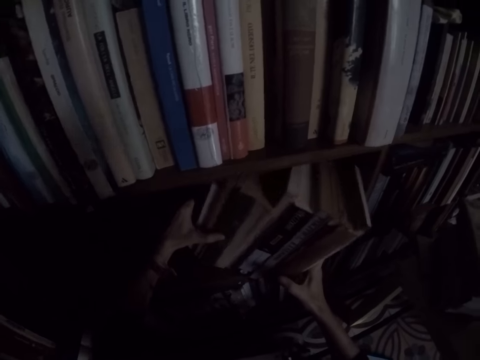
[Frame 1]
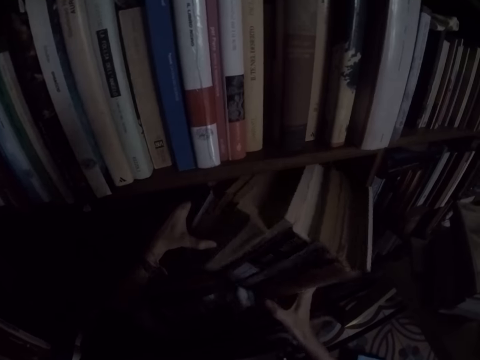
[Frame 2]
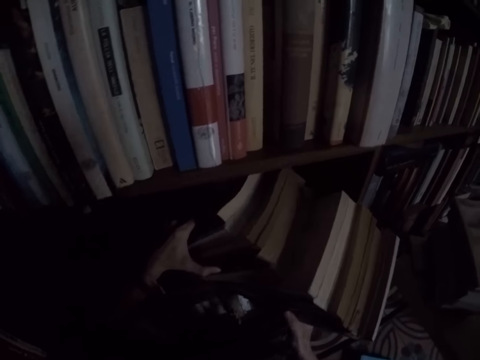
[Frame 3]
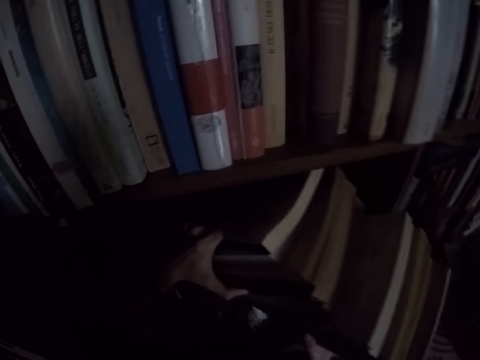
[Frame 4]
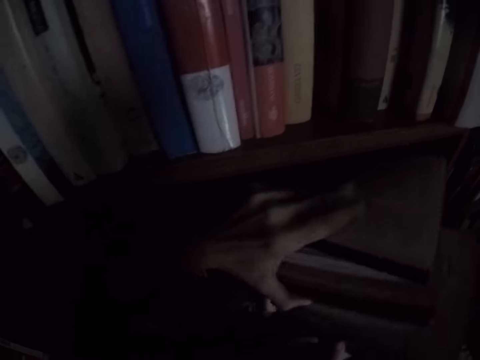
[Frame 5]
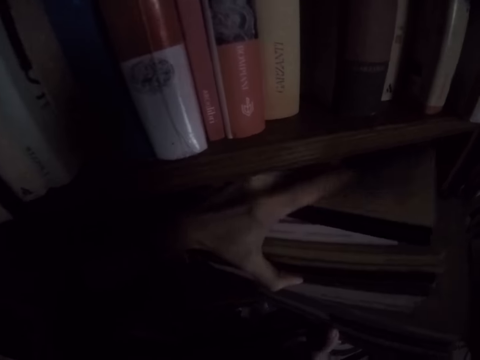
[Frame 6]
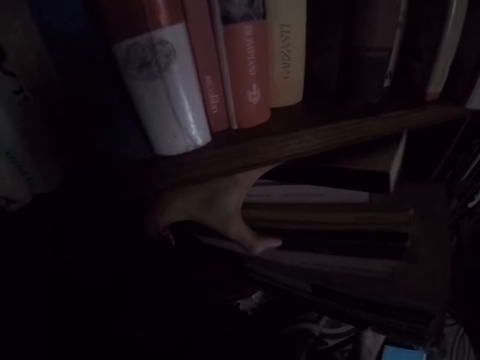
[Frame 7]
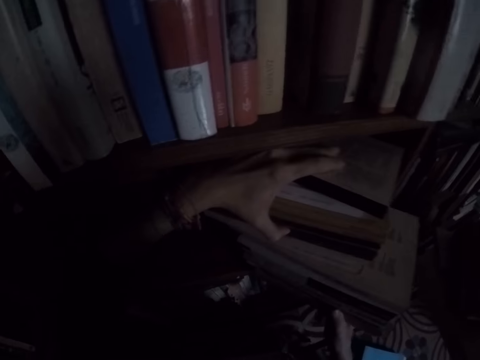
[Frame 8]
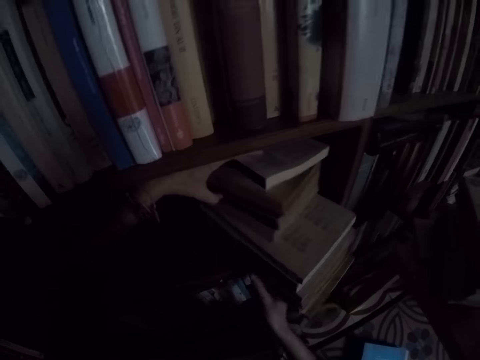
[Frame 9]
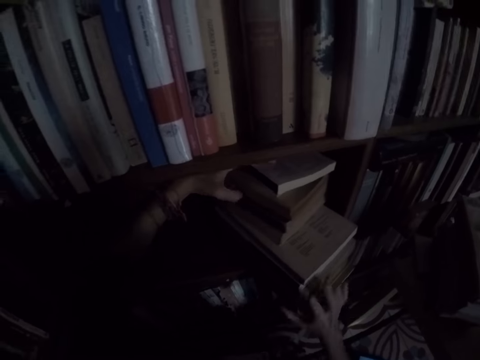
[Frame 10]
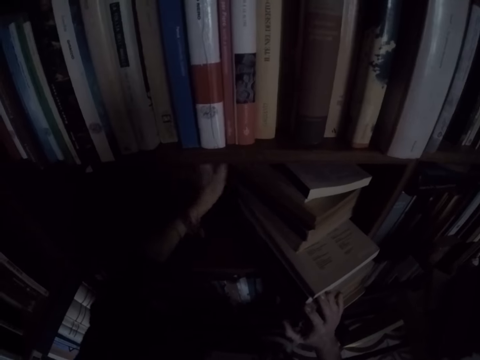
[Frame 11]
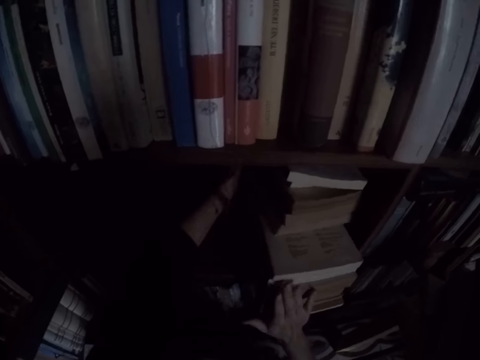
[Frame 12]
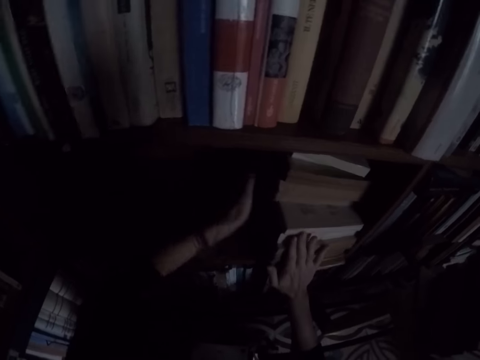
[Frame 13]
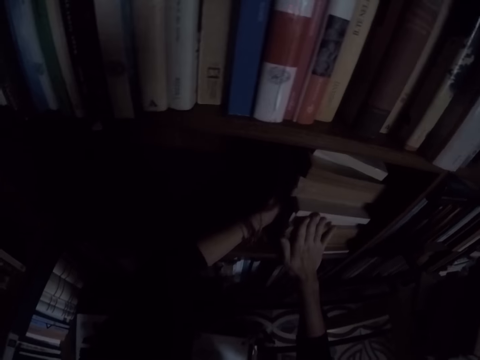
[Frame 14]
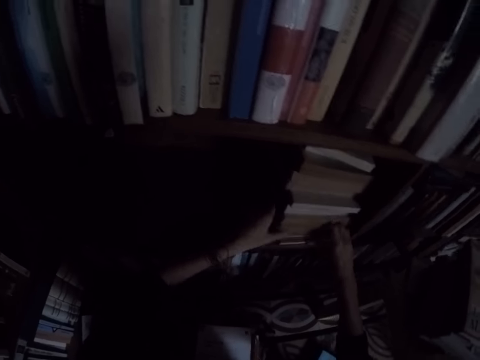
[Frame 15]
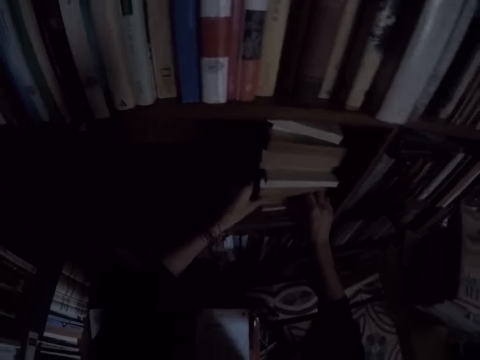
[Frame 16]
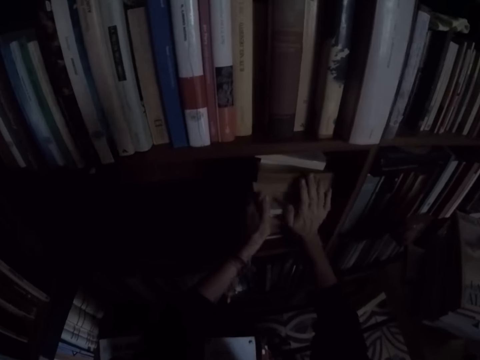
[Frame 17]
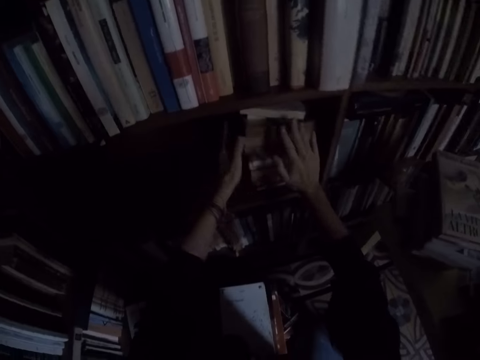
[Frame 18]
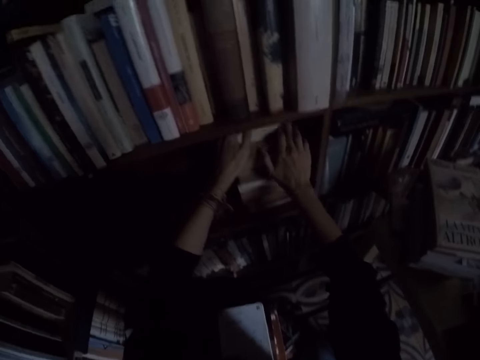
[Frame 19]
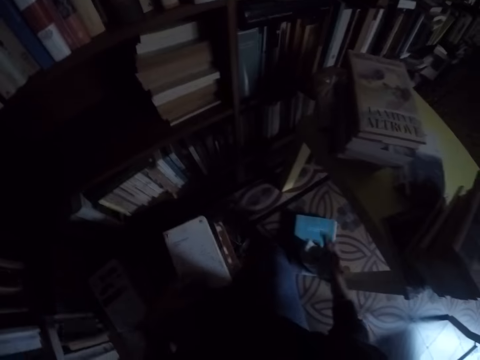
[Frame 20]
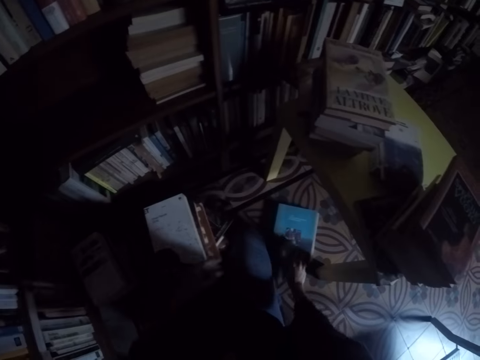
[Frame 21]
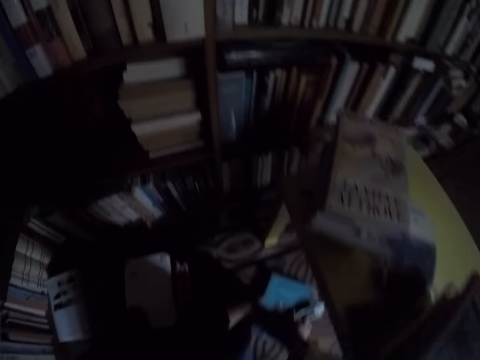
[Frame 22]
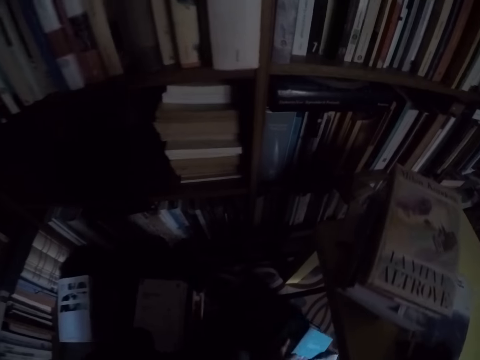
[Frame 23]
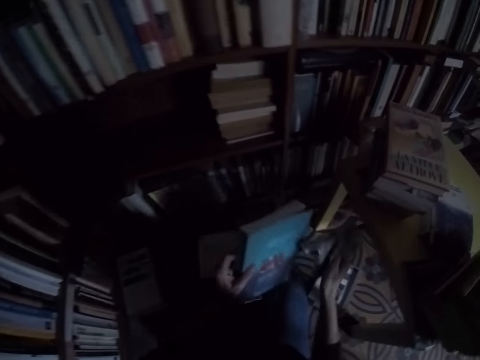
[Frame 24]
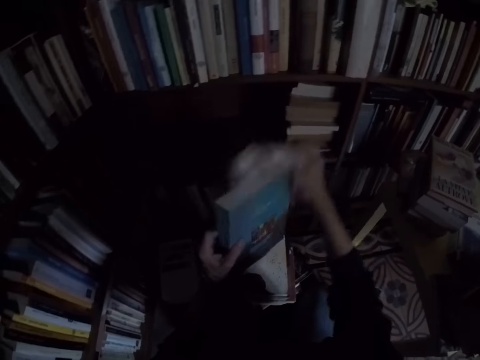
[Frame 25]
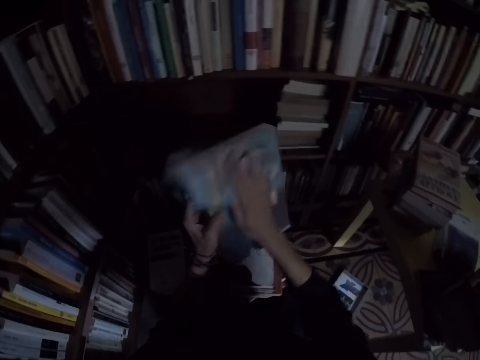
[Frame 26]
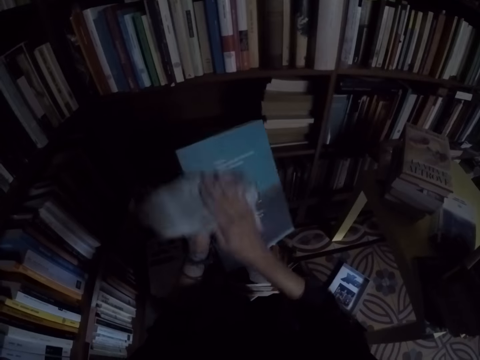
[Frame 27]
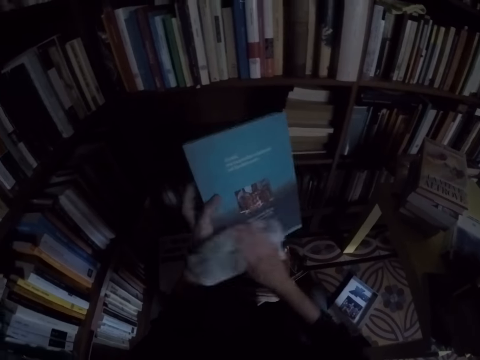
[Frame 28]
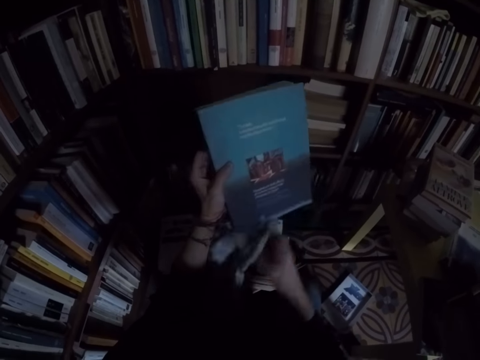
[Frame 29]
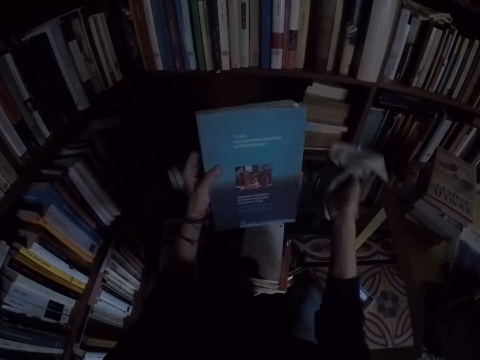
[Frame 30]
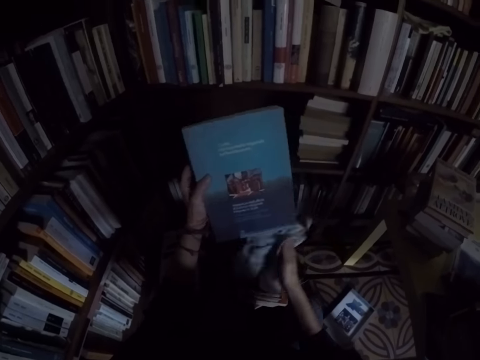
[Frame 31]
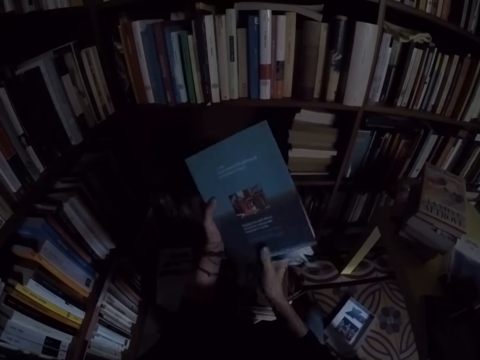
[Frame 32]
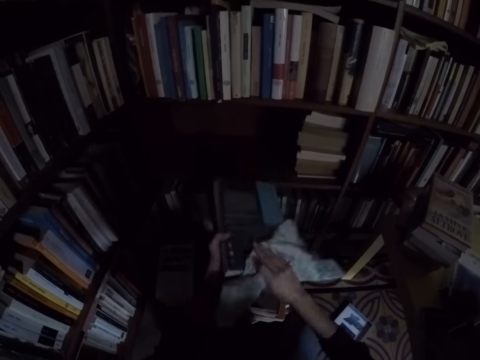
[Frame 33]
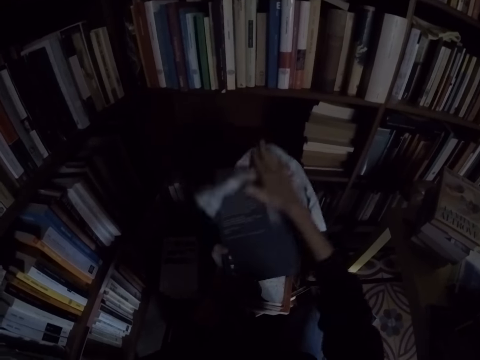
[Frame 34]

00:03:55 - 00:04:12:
The camera wearer pulls the books in the shelf. He aligns the books in the shelf. He picks the rag from the top of the book. He picks a book from the floor with his hands. He cleans the book with the rag in his right hand.

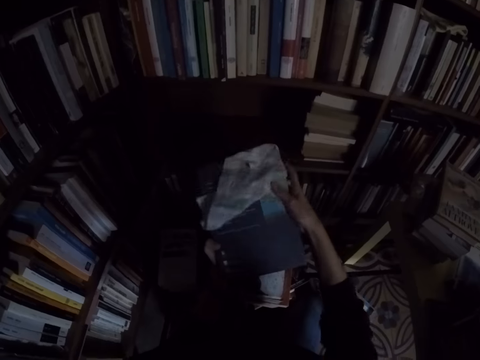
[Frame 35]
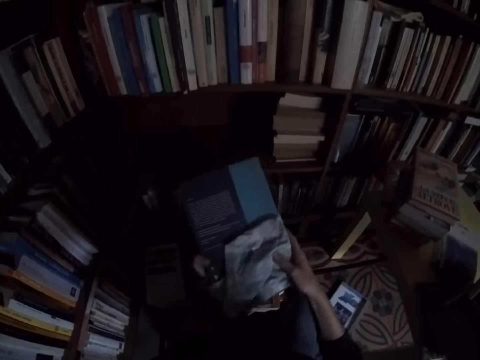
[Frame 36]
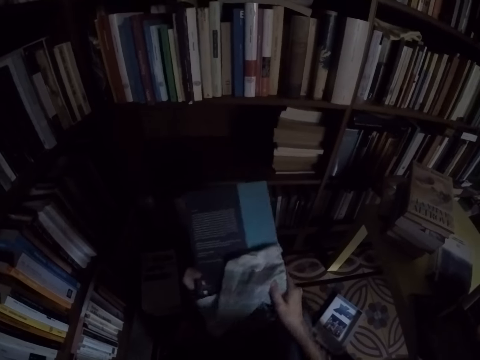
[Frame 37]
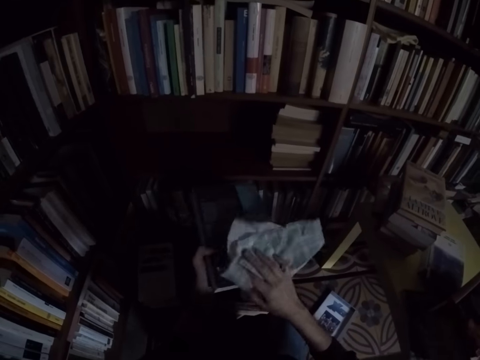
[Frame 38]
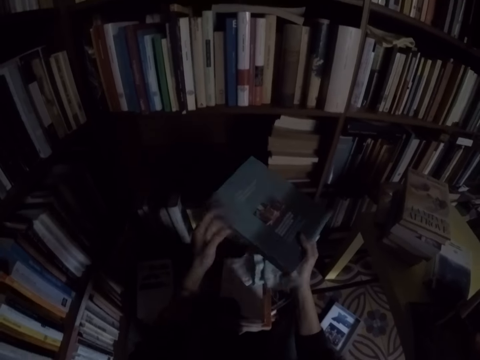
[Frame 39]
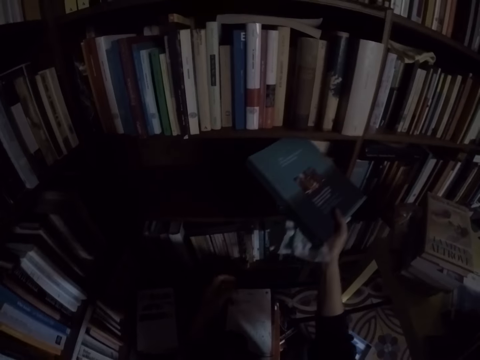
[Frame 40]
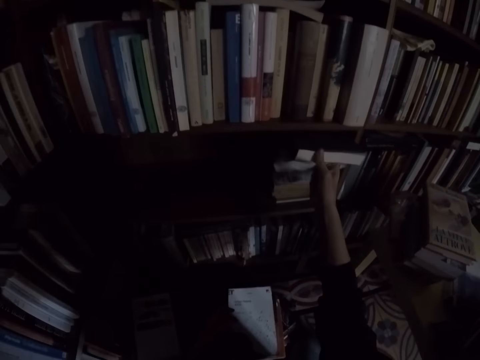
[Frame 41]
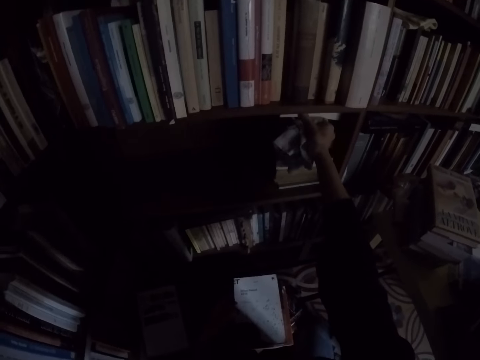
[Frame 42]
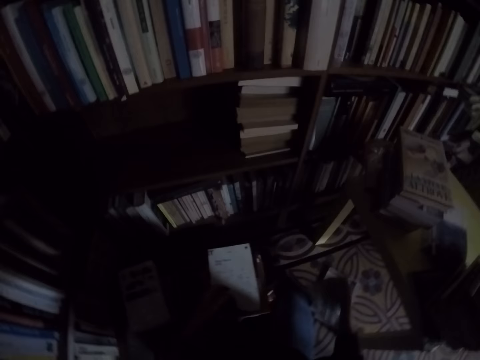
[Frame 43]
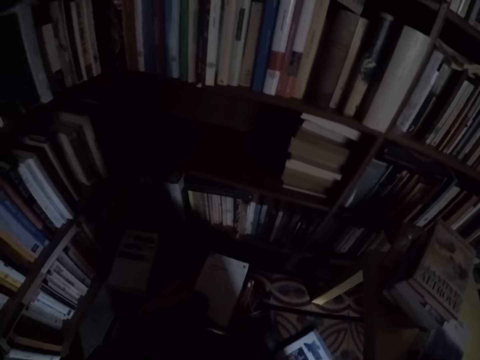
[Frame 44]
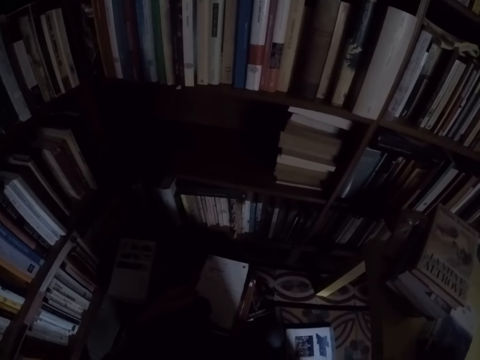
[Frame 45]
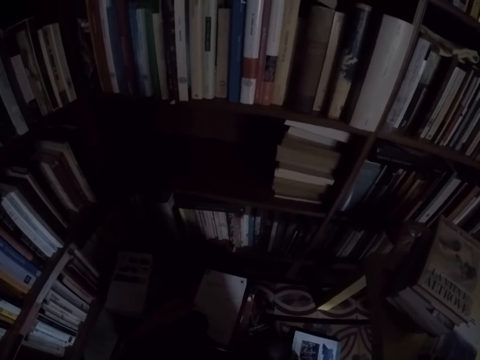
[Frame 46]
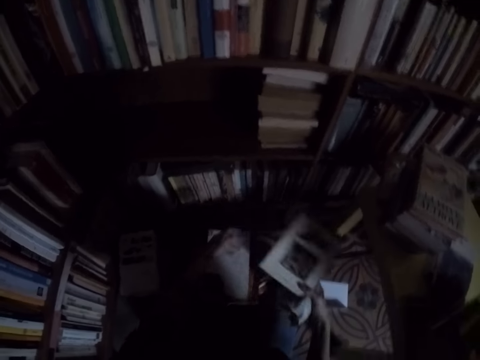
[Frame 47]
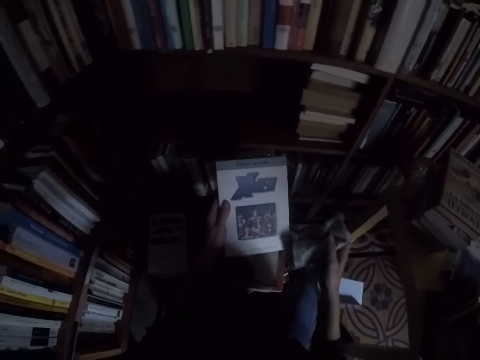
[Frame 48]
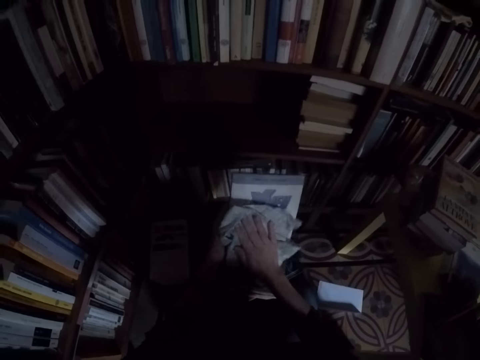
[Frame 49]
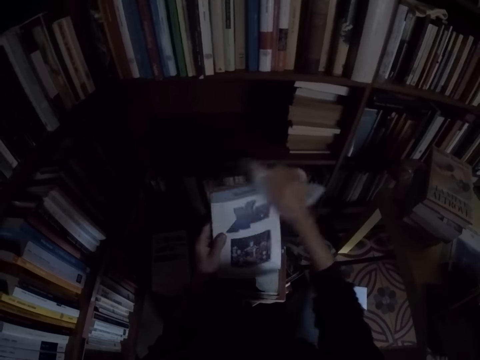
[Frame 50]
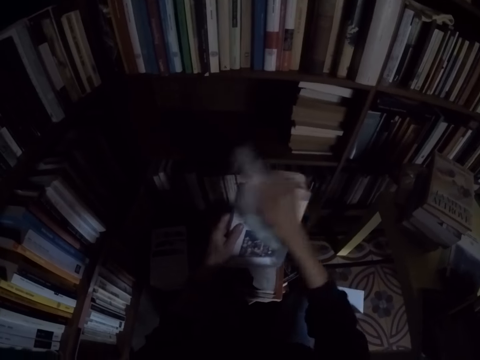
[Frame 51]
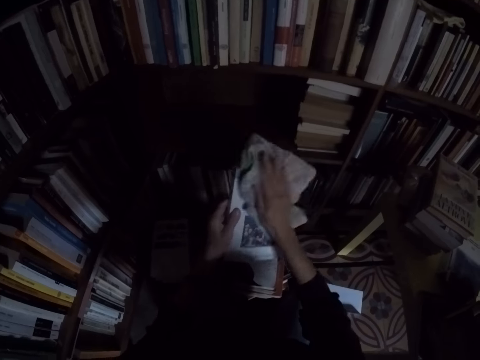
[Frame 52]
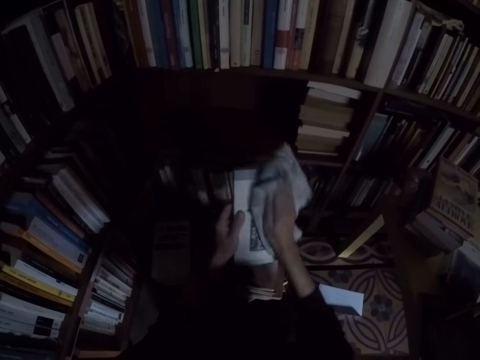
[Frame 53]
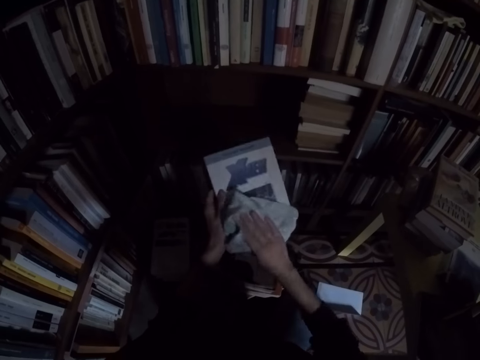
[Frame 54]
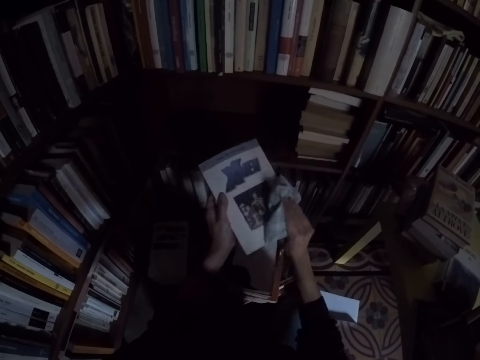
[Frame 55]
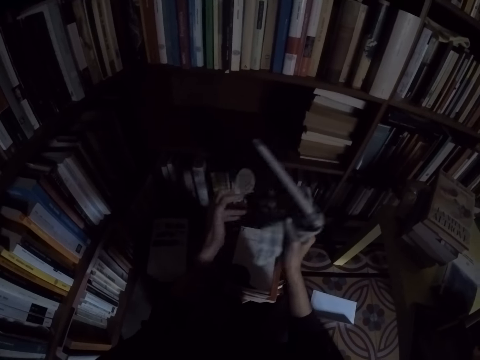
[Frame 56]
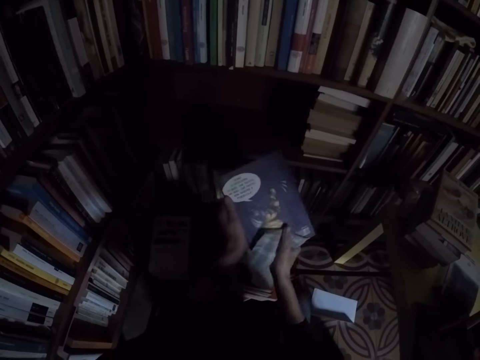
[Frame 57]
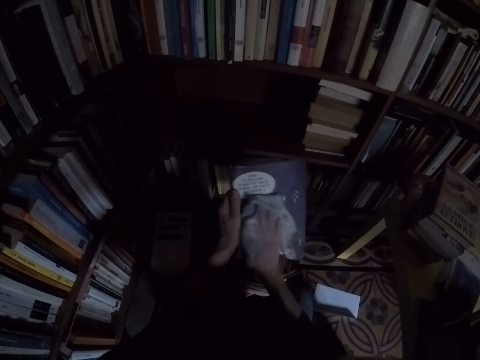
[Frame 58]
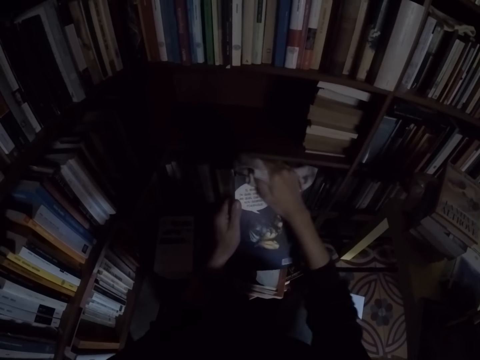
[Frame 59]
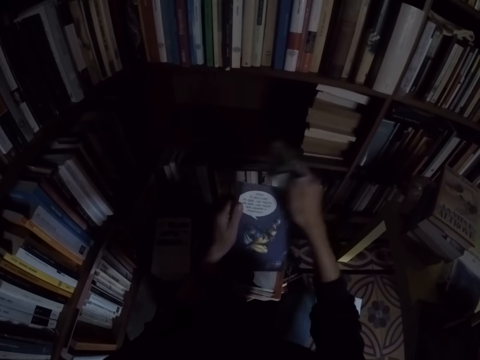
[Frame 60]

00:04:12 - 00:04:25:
The camera wearer places the book on the shelf with his right hand. He picks a book from the floor with his hands. He moves the book to his left hand. He cleans the book with the rag in his right hand.
